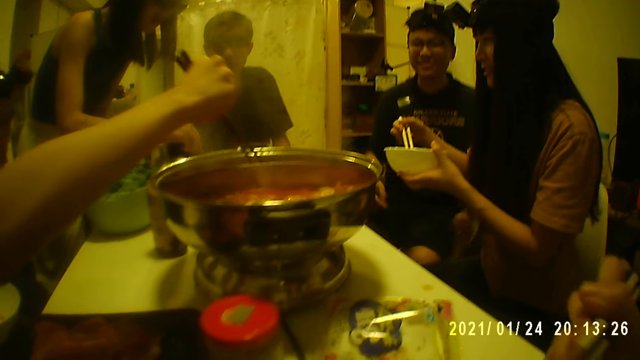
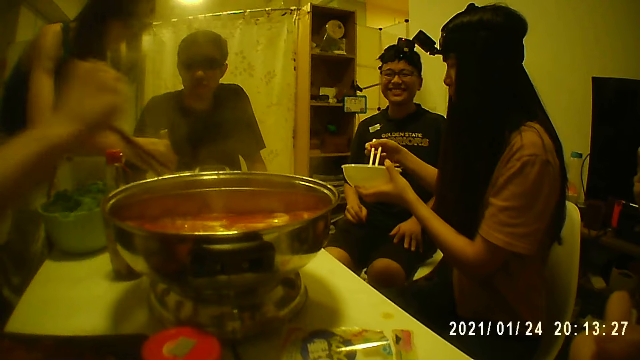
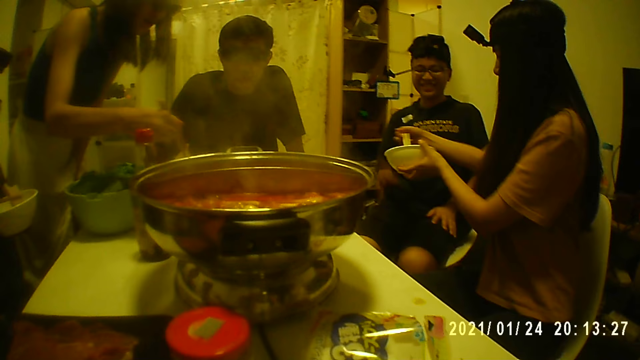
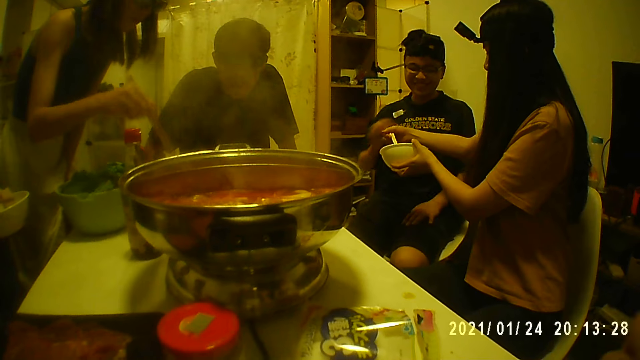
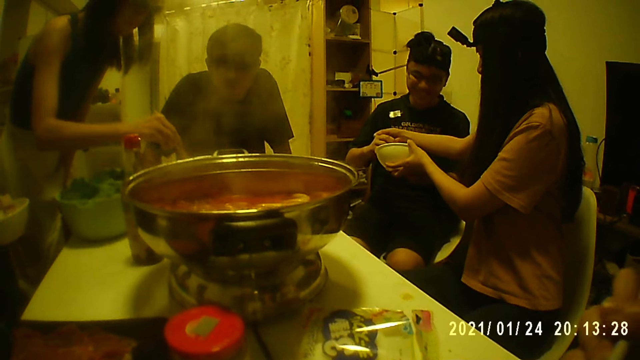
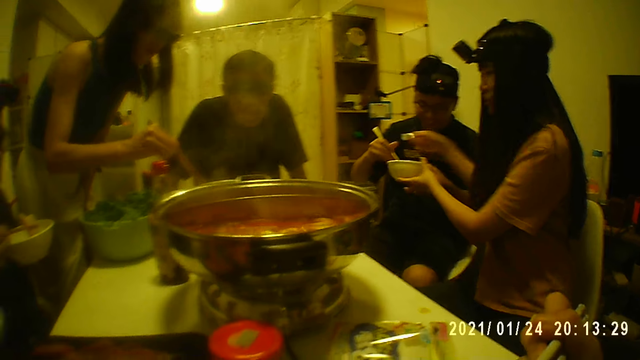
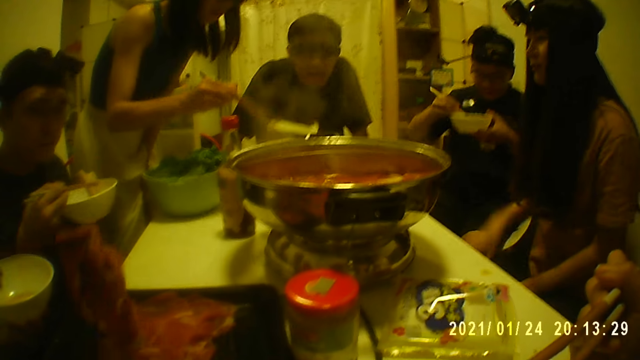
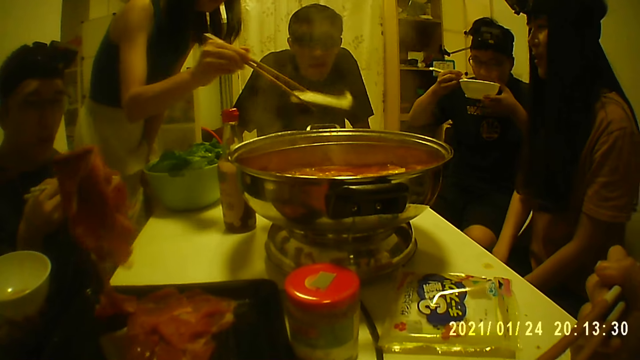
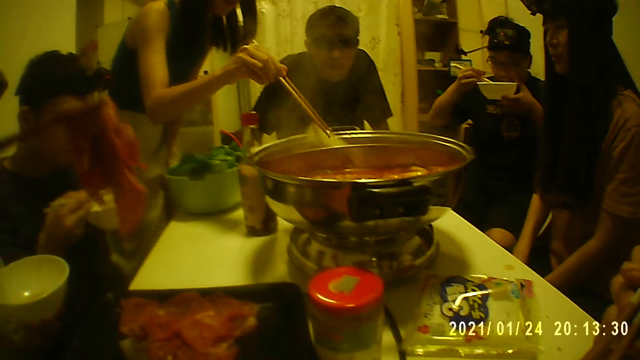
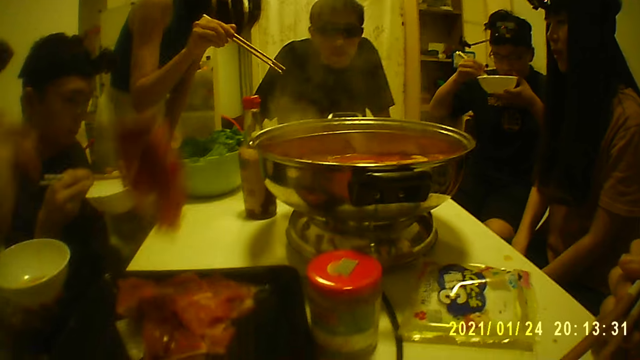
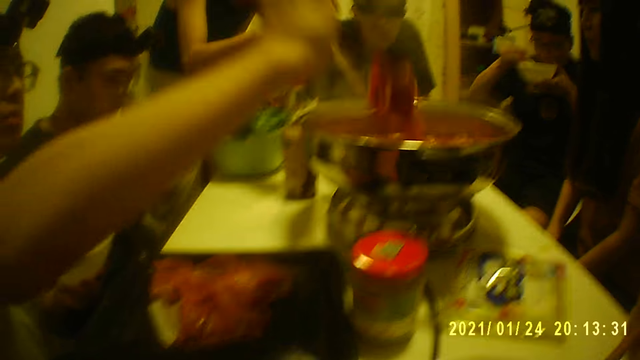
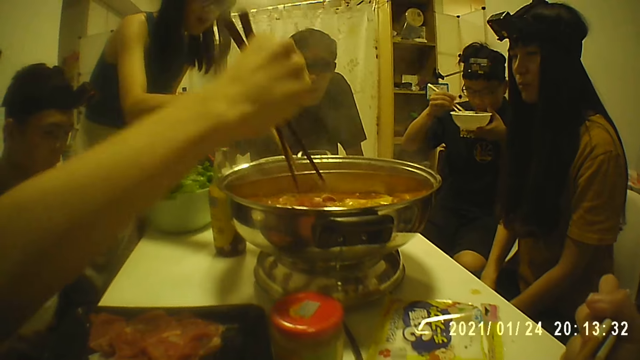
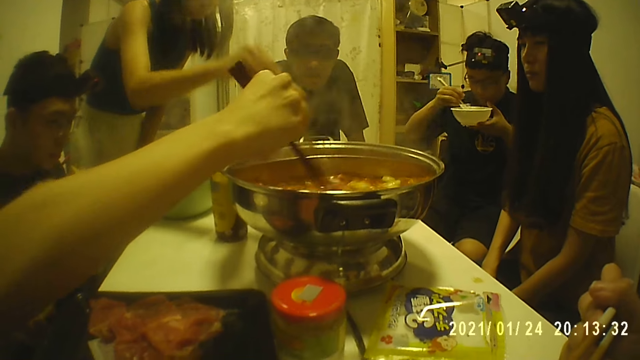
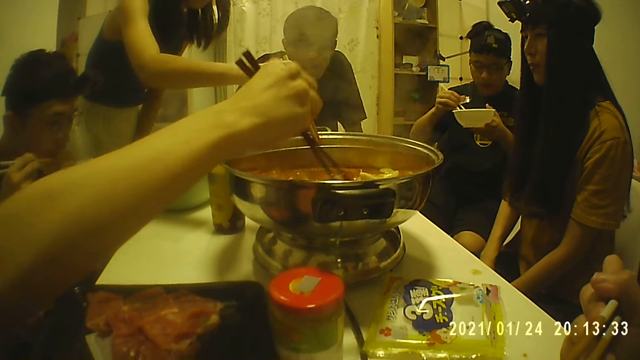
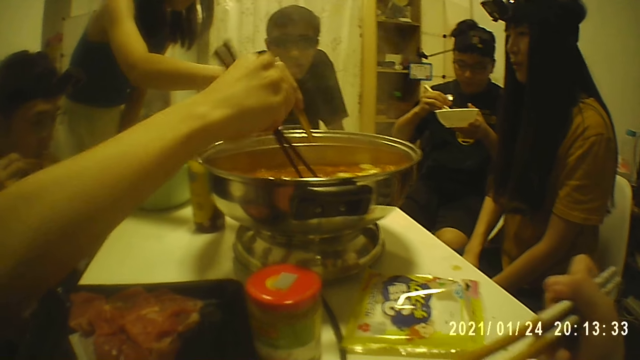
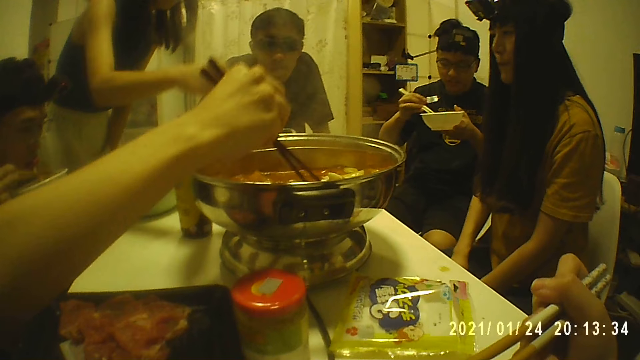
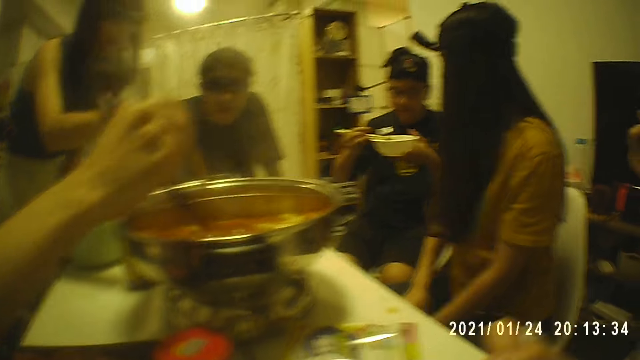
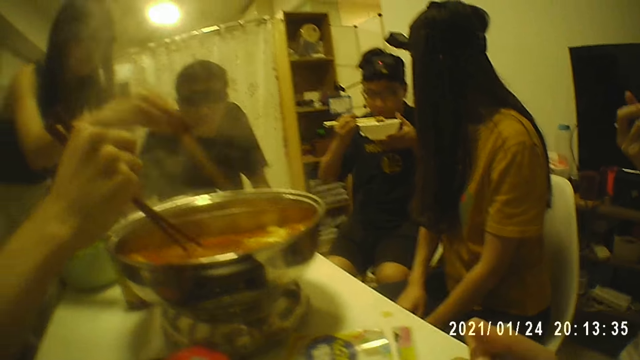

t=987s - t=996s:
A woman passes the plate and chopsticks in her hand to a man. Another man gives the bowl to a third man. The first man eats with chopsticks. Another woman puts food in the bowl.

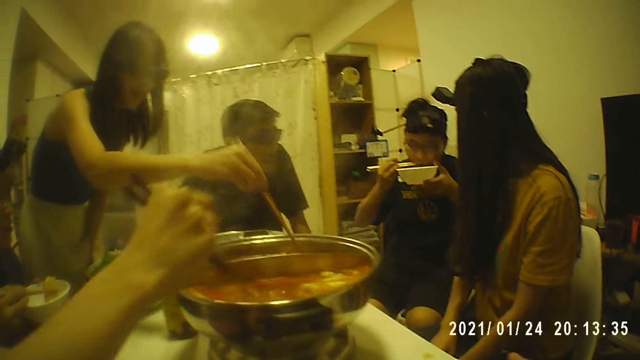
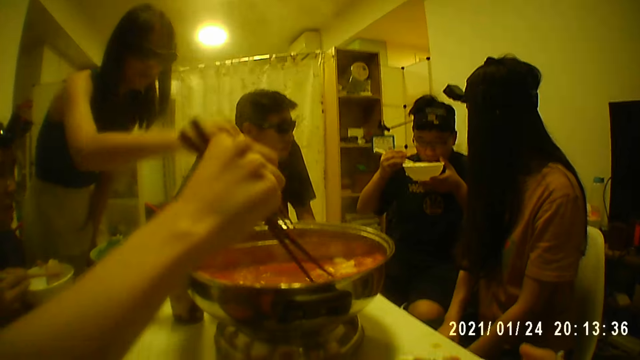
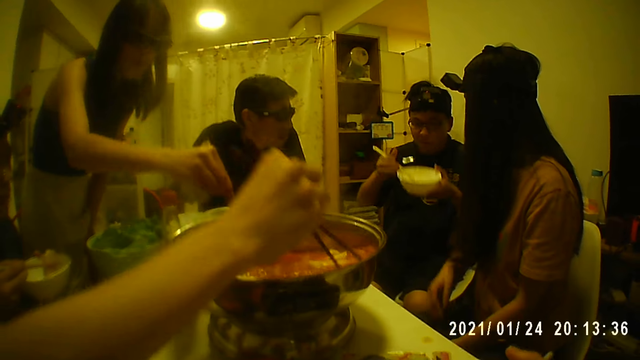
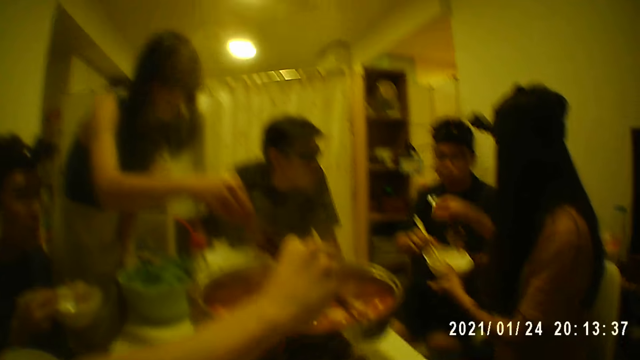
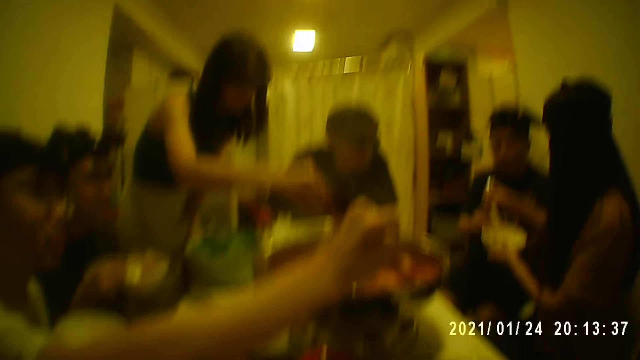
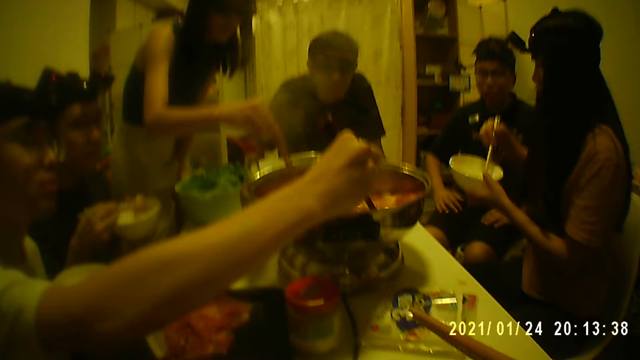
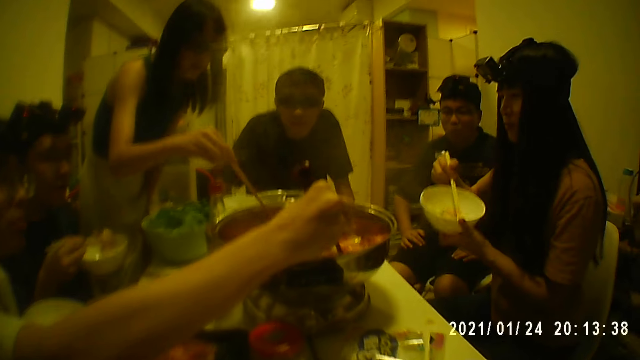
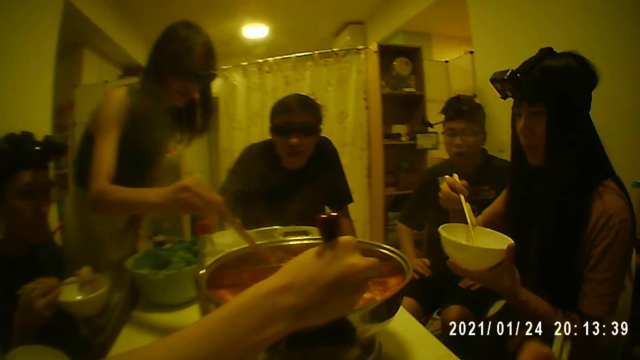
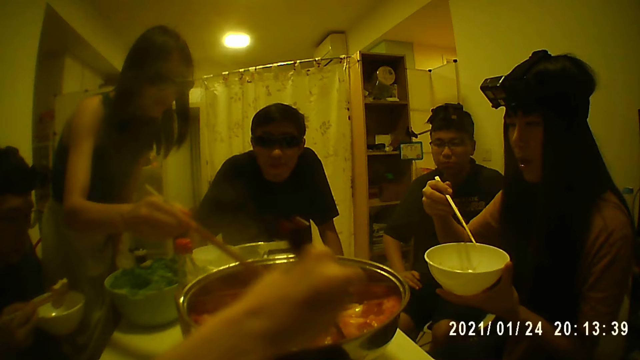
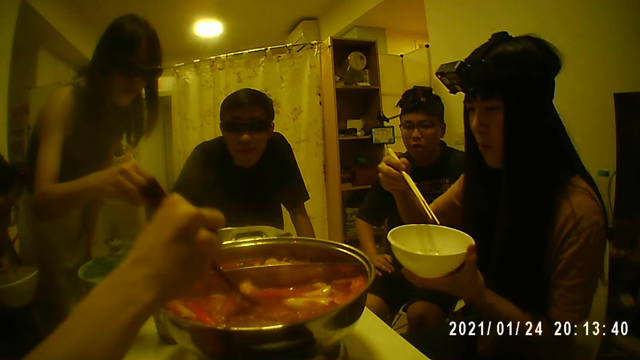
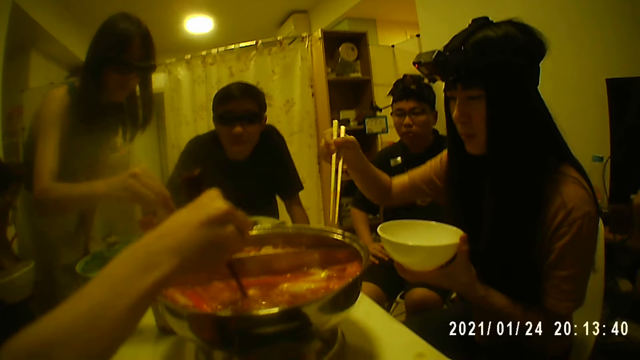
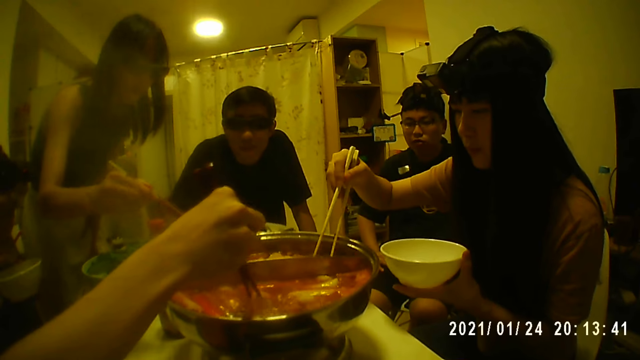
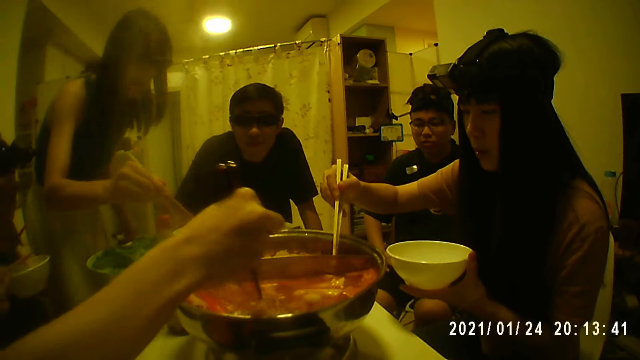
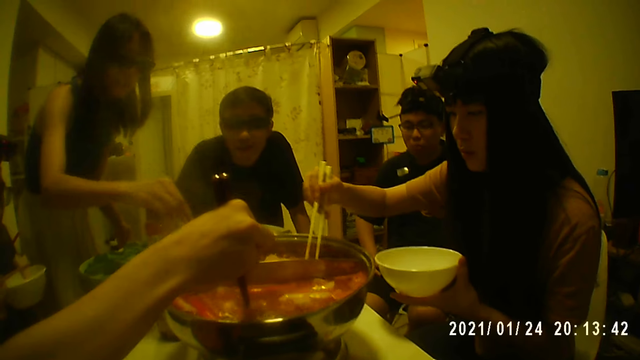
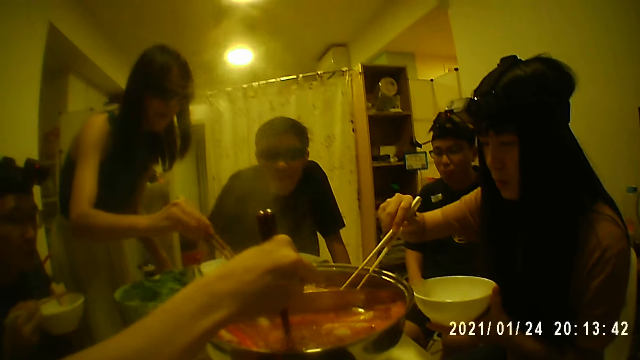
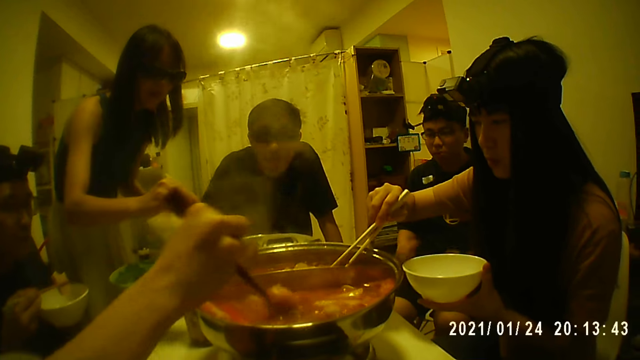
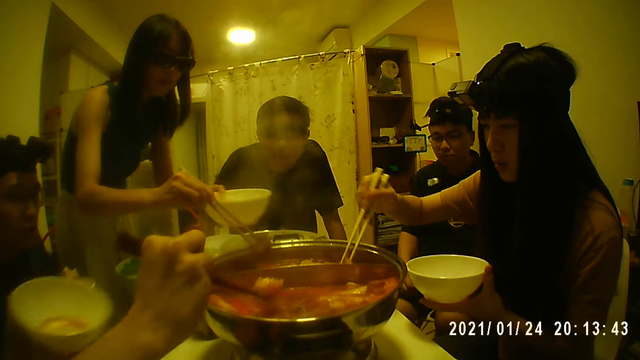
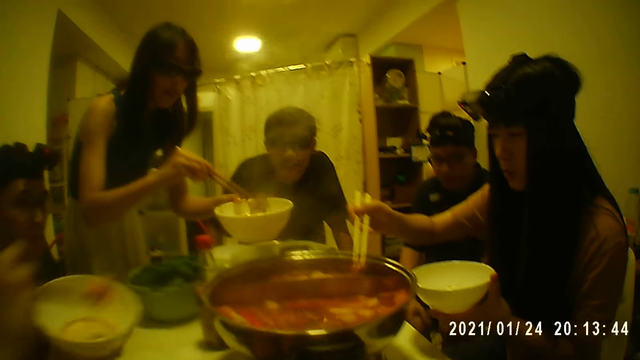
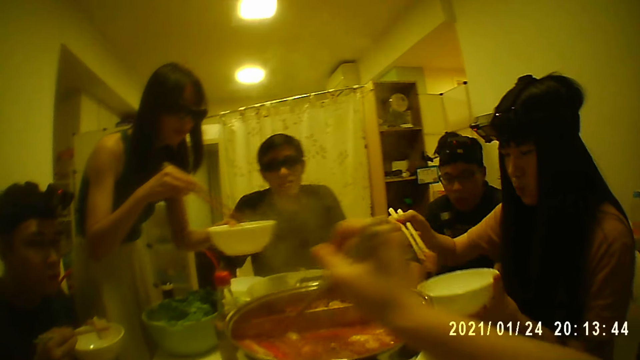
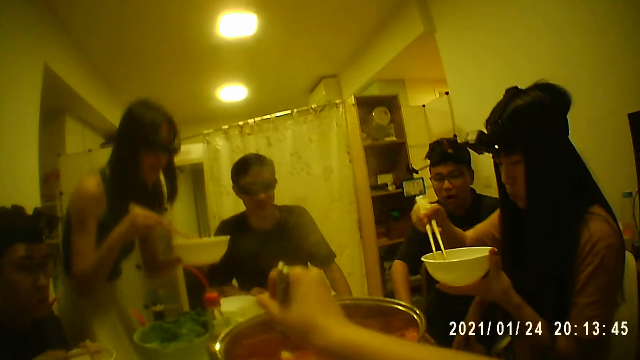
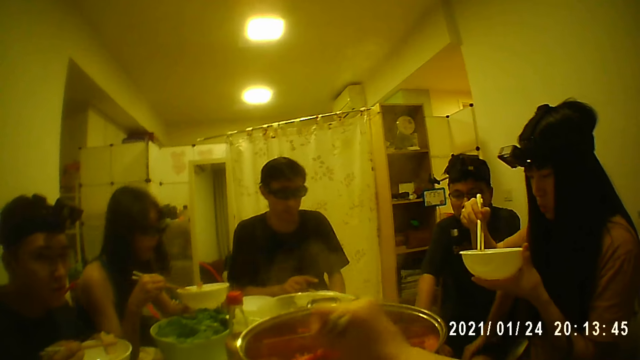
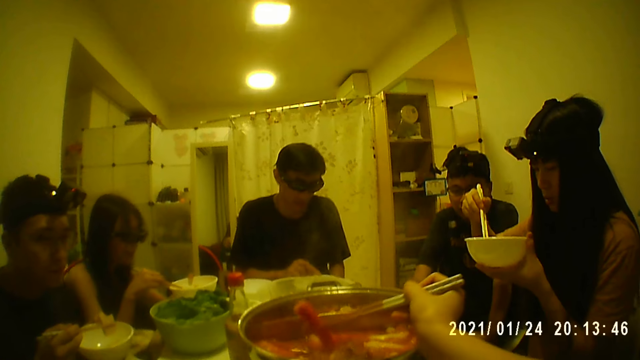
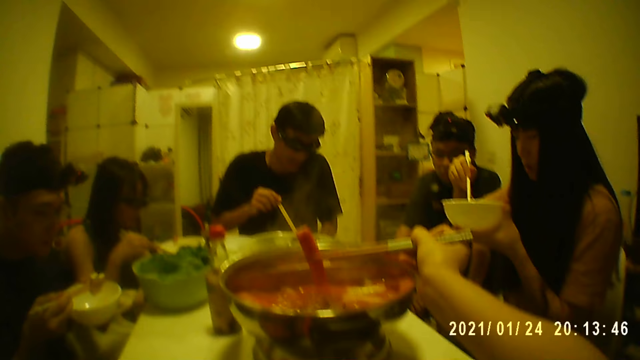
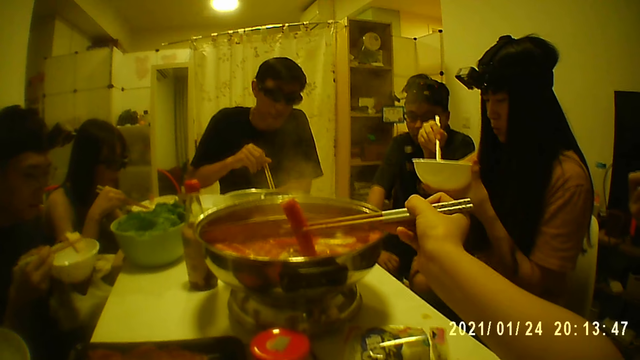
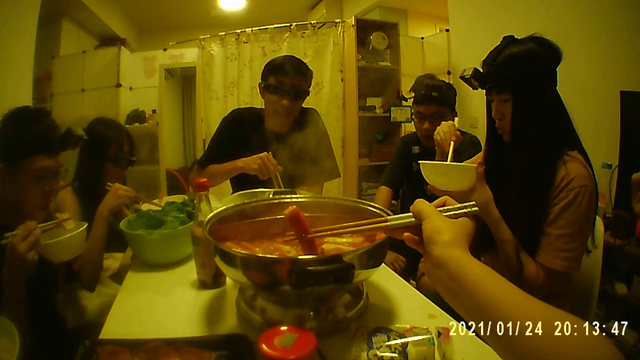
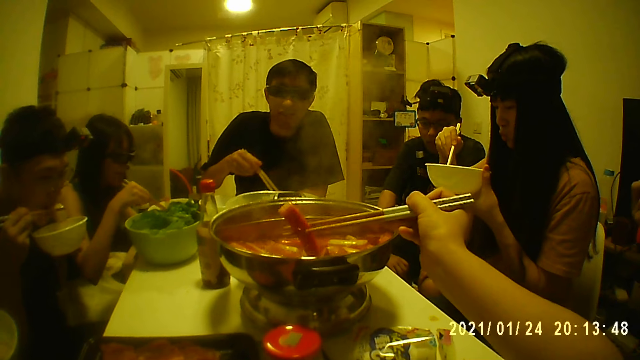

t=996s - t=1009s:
A man passes the plate and chopsticks in his hands to a woman. Another woman mixes food. Two other women and the first woman take food from the pot at the middle of the table with chopsticks. Another man takes food. The camera wearer takes food from the pot at the middle of the table with chopsticks. The woman who mixes food sits down.
